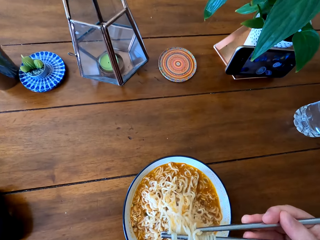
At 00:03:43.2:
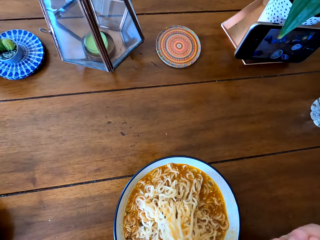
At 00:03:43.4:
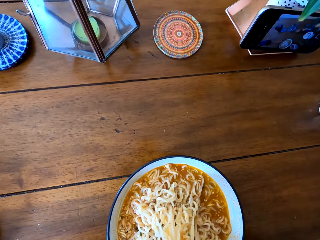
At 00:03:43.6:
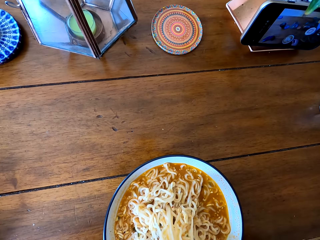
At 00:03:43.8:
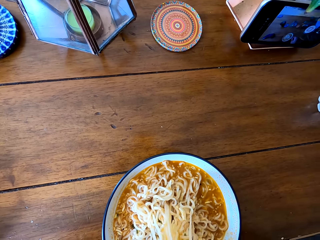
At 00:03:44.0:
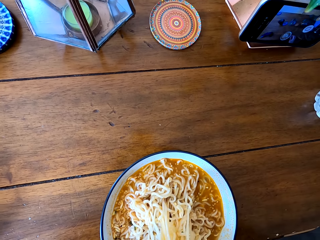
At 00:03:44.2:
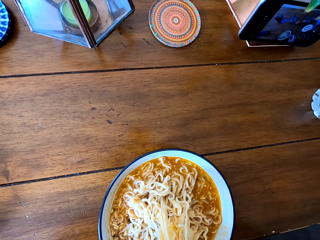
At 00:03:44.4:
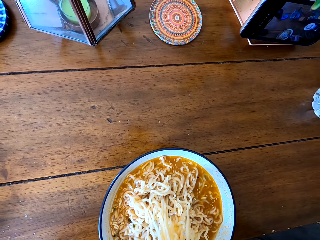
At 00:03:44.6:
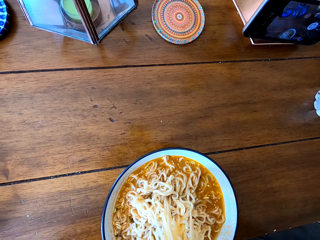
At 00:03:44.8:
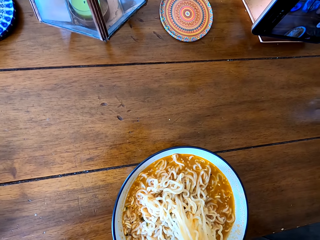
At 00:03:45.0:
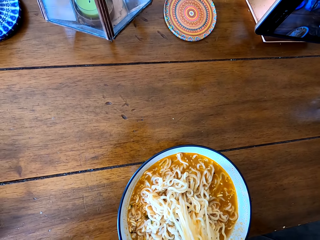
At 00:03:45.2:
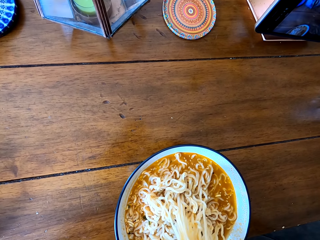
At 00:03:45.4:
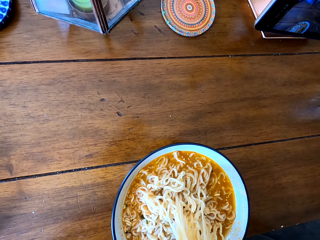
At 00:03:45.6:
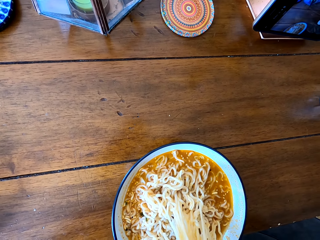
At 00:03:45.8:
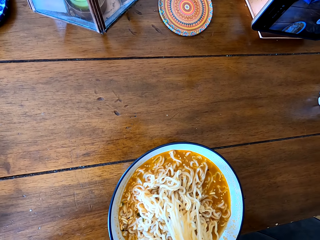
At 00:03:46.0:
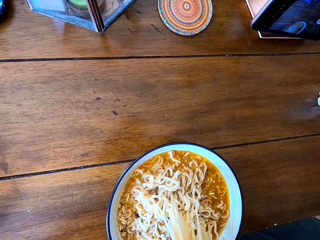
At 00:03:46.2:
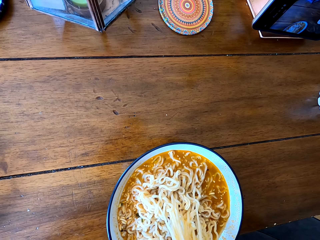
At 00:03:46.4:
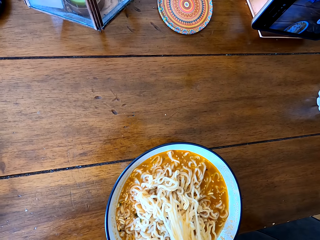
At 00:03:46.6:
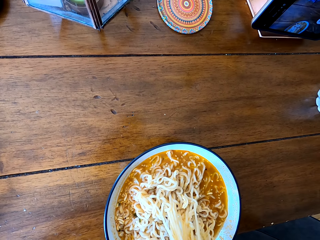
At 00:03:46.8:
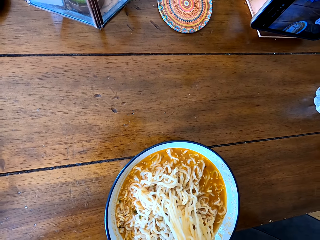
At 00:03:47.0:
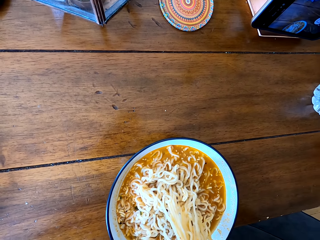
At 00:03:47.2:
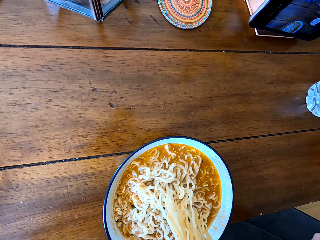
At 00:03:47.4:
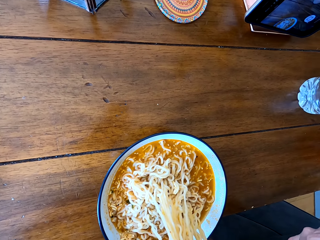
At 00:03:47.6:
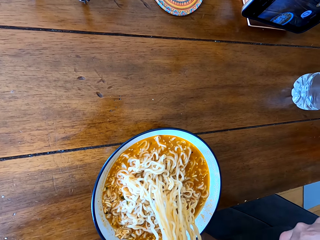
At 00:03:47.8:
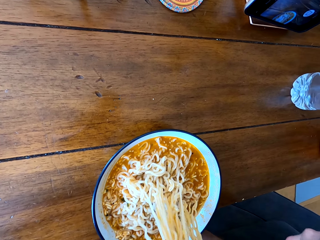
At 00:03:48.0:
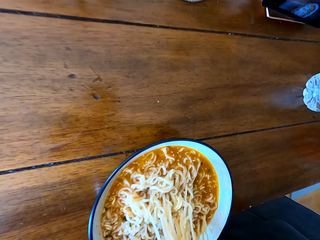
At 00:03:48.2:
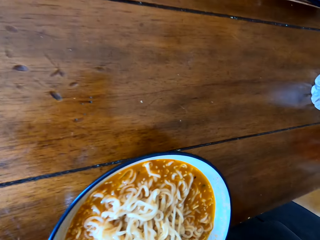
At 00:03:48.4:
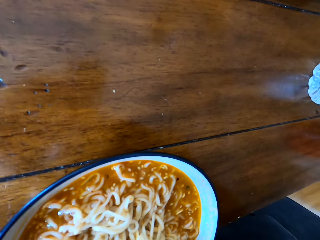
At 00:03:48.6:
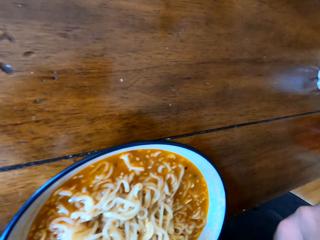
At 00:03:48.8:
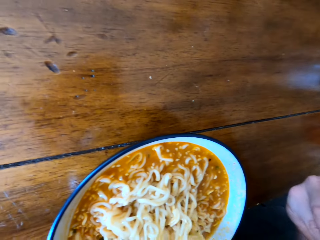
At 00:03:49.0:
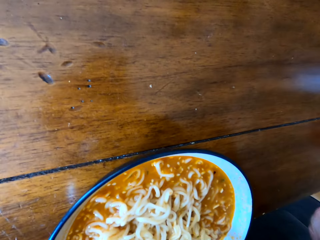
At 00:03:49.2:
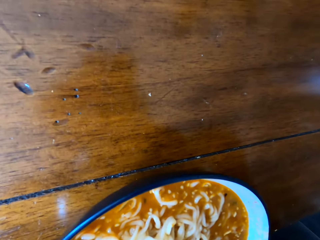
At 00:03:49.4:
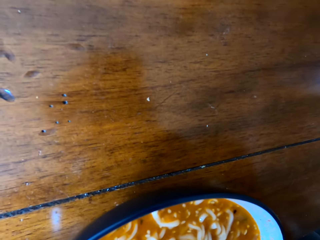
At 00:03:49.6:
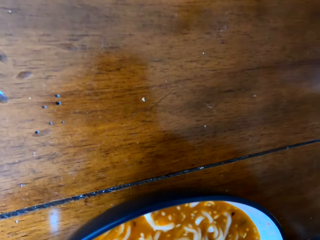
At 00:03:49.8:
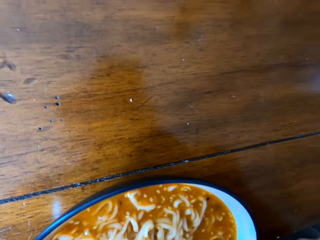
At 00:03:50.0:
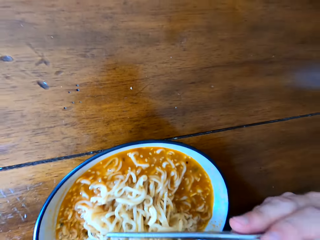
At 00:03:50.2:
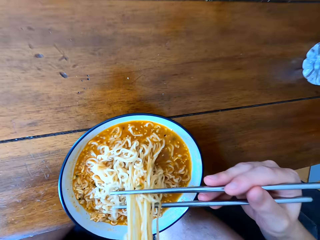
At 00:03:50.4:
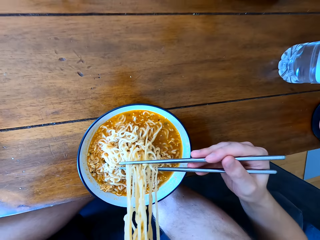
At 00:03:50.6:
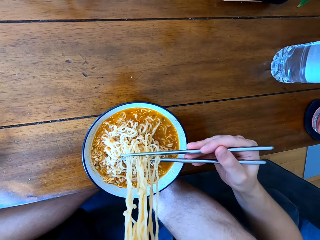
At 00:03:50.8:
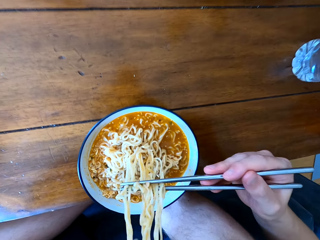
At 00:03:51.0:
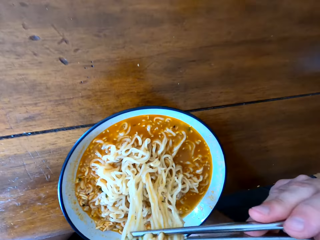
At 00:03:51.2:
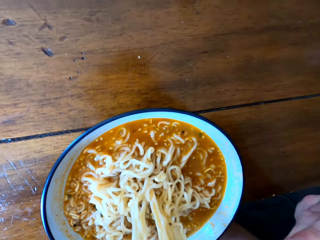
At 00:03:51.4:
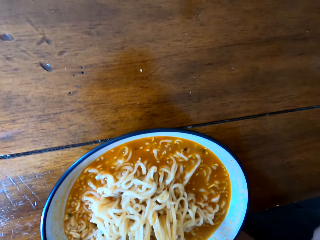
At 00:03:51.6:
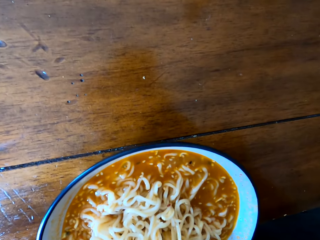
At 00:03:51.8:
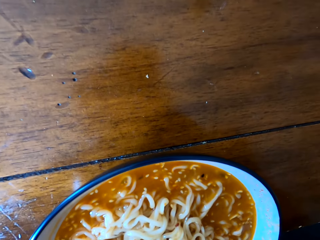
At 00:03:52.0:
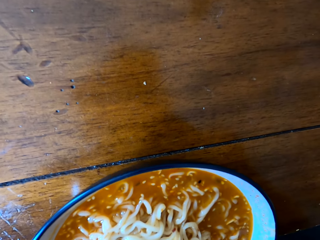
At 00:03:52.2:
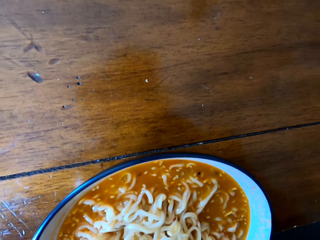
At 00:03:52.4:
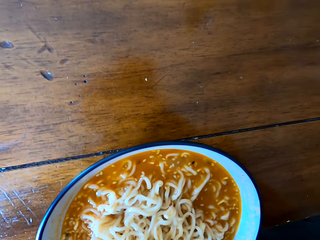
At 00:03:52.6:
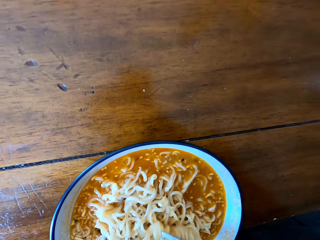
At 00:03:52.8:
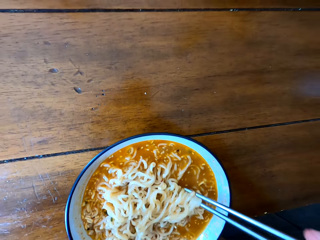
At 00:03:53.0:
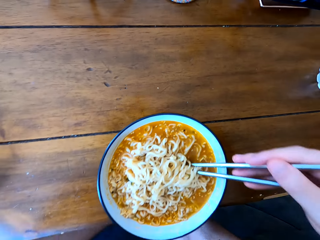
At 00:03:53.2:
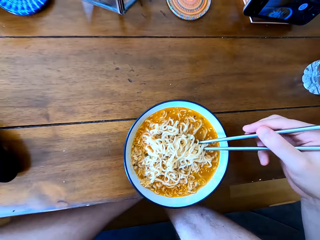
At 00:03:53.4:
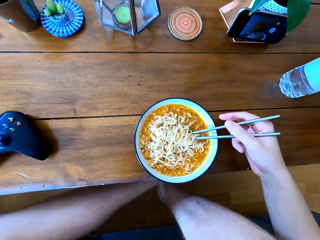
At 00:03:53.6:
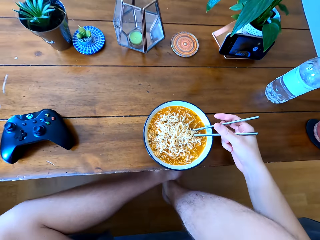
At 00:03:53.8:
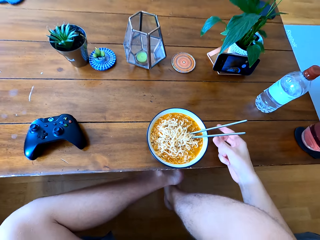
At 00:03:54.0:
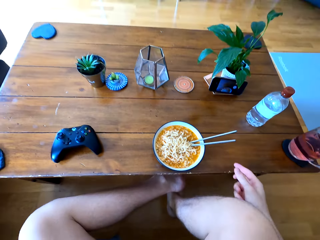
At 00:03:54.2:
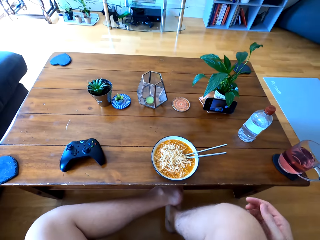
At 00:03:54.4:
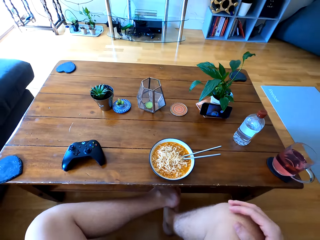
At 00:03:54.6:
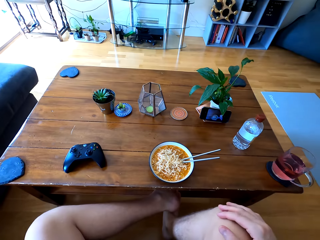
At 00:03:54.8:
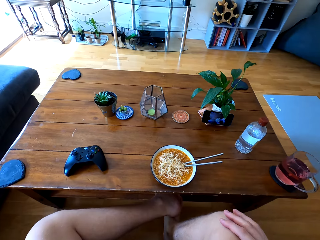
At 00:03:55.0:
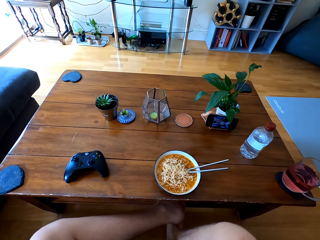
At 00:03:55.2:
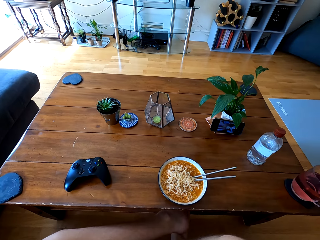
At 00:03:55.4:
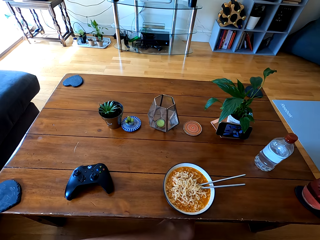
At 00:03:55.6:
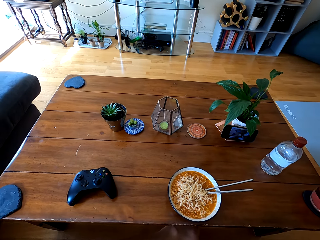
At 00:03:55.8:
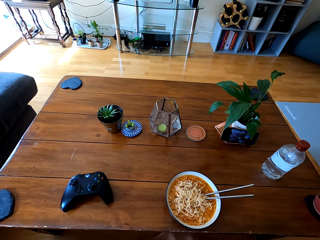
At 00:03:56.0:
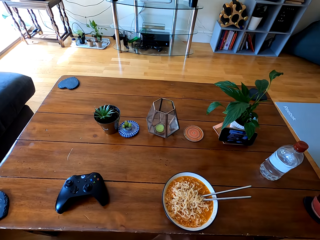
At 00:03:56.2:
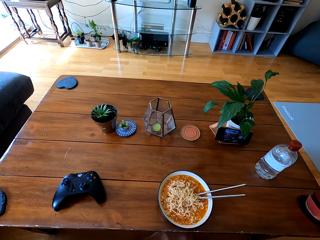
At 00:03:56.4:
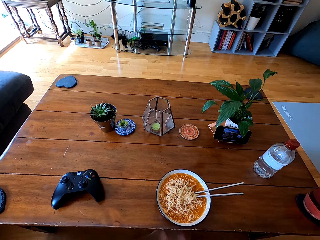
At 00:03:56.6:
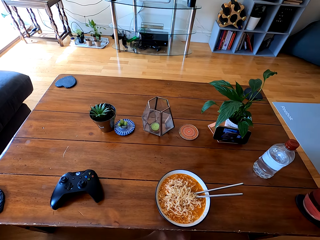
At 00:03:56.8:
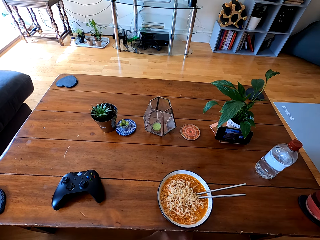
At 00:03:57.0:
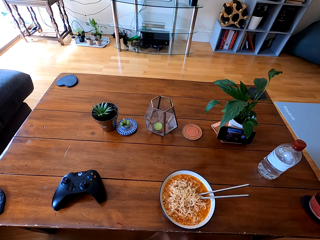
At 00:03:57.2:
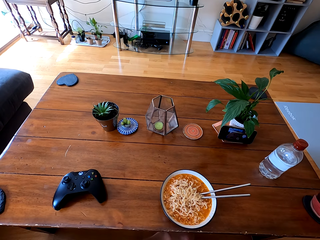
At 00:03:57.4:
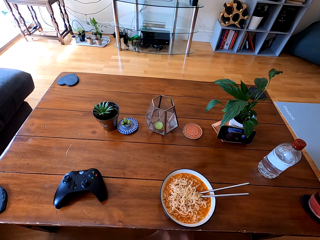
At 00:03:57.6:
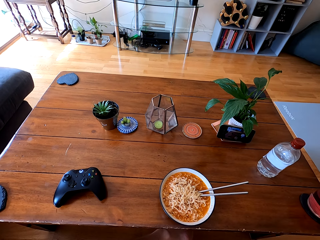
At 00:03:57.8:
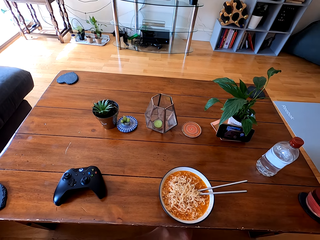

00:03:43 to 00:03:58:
The camera wearer eats the food. They eat the food again. They put the chopsticks on the food.

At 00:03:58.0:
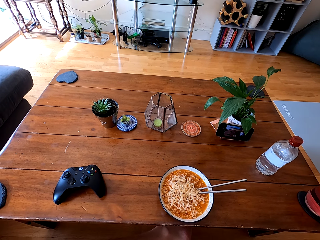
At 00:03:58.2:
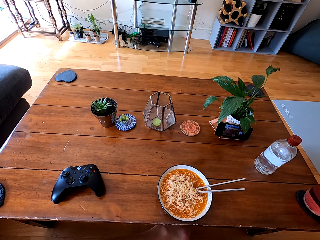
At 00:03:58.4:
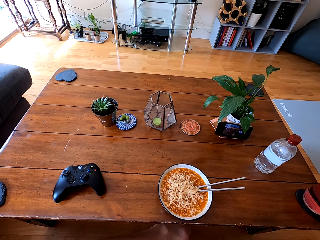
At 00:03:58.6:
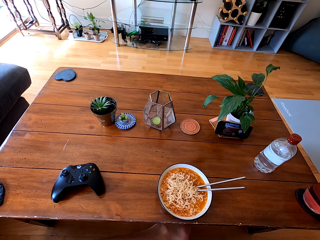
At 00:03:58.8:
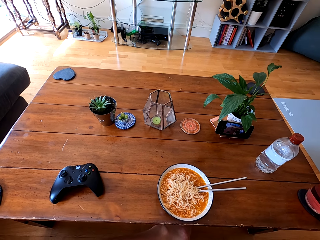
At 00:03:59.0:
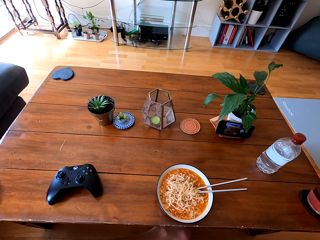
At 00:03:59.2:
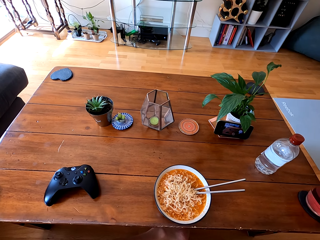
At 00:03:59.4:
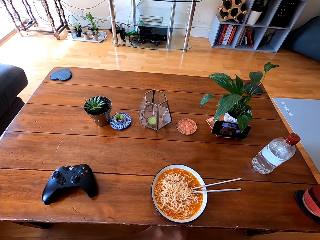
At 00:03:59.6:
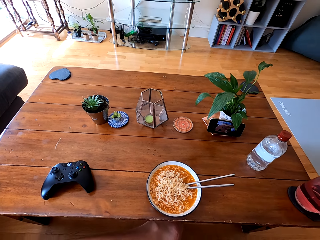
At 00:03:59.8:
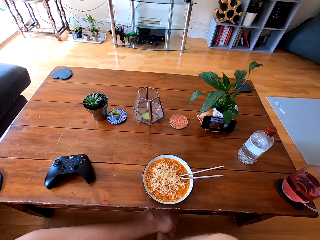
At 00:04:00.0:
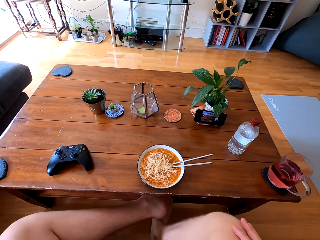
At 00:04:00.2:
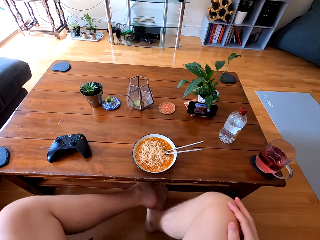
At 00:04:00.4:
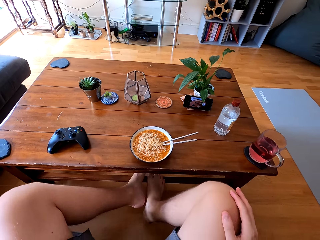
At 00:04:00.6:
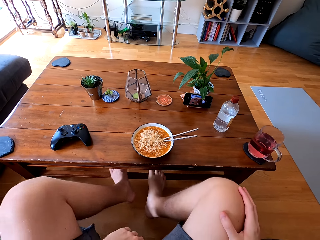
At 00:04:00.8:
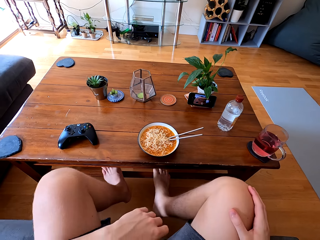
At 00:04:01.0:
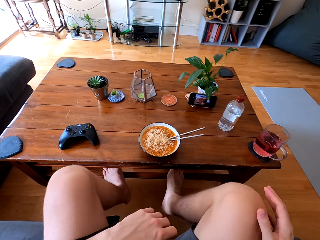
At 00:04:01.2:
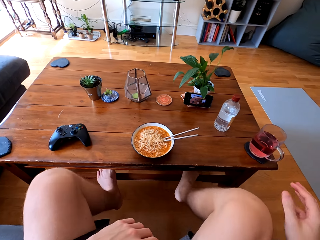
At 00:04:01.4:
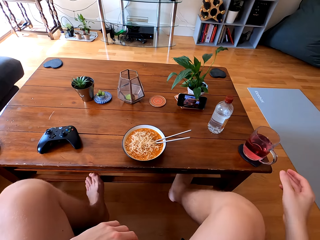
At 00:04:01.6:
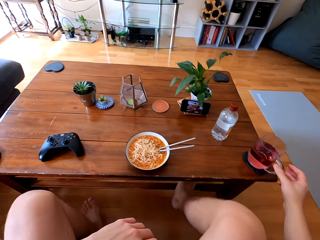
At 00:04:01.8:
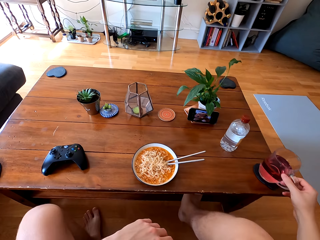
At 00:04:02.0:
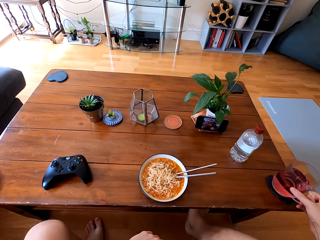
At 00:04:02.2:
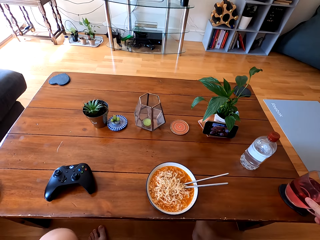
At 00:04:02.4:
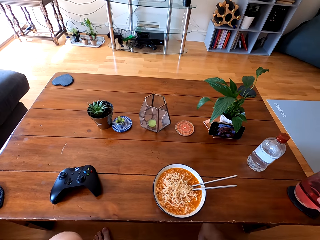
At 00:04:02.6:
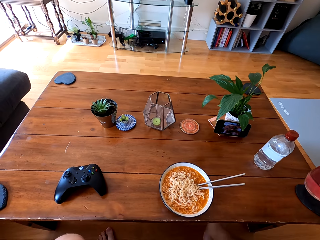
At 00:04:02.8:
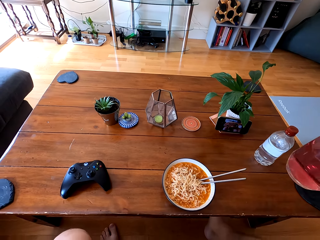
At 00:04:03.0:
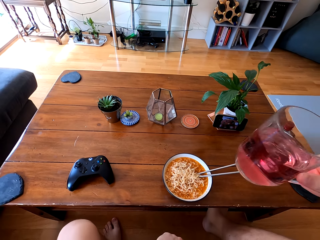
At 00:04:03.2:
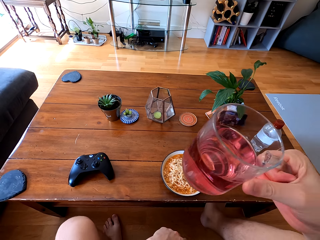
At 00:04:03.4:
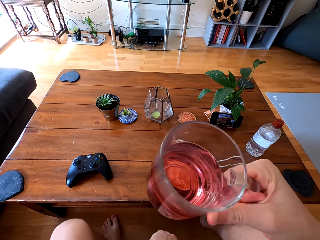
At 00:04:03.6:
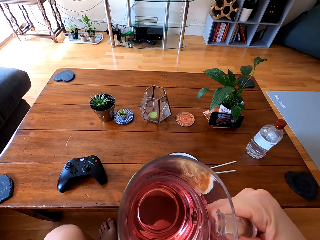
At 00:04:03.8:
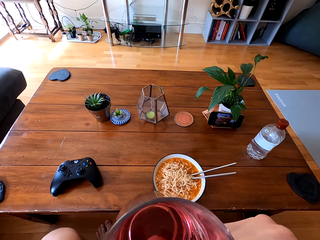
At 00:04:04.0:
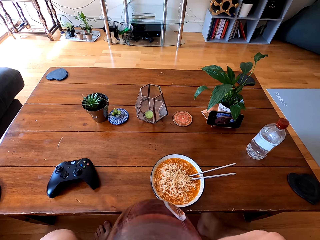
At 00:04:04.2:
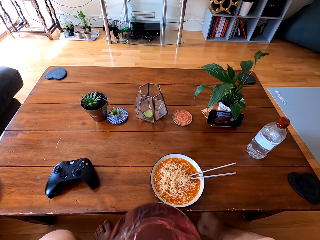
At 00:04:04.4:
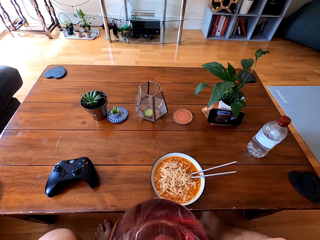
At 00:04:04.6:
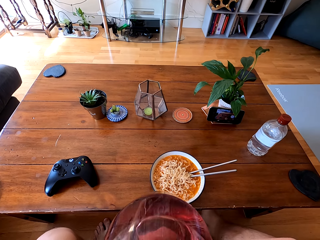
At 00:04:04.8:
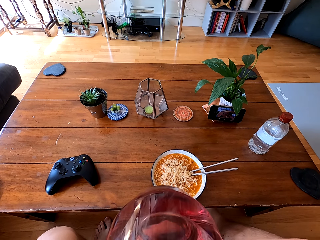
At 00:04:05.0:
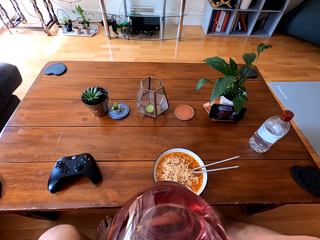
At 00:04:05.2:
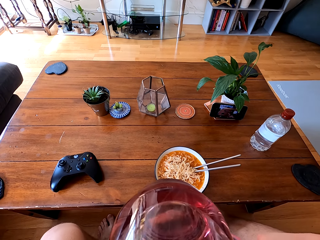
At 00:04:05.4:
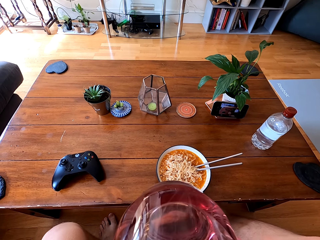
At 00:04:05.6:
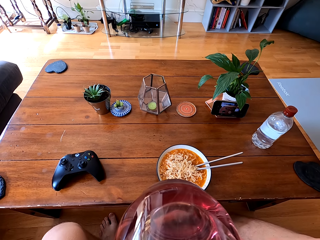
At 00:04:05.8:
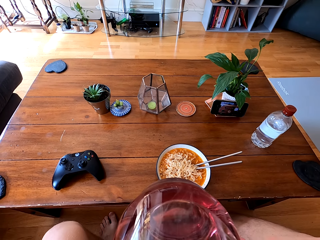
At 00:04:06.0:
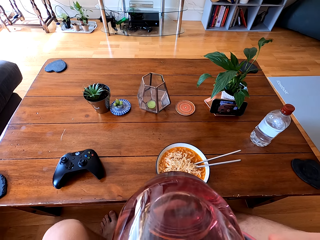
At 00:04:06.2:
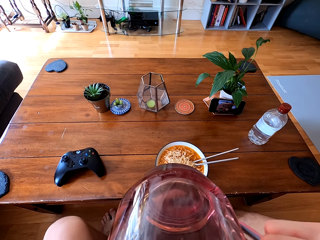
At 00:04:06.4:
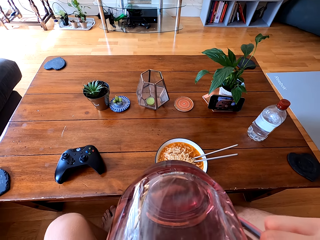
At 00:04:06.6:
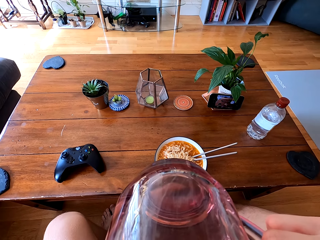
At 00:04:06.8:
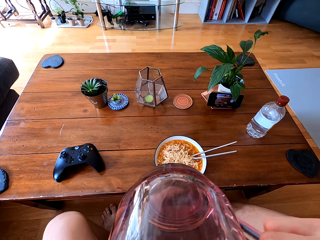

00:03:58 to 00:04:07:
The camera wearer picks up the glass of a drink on the table. They drink the juice.
